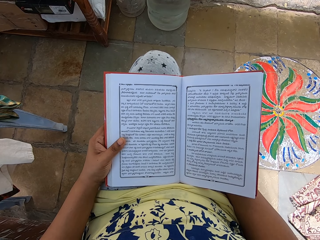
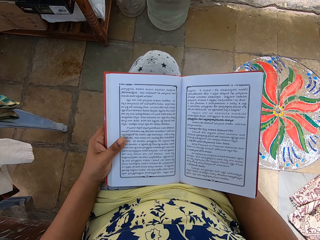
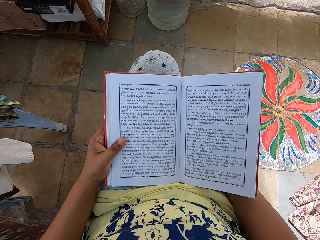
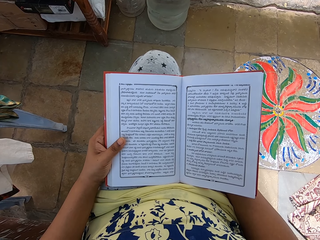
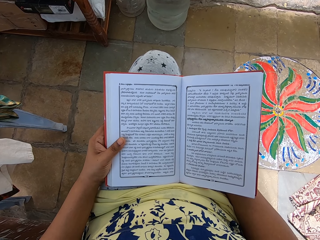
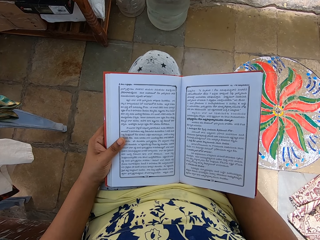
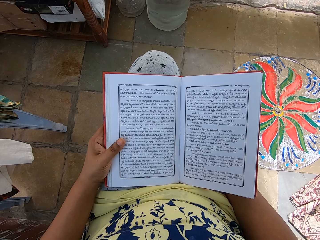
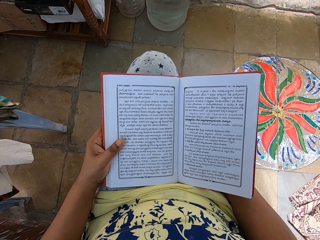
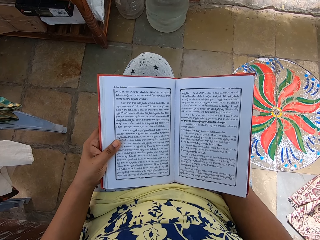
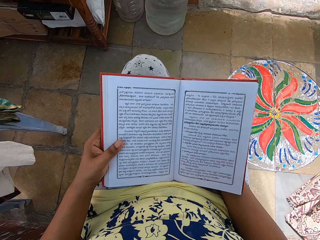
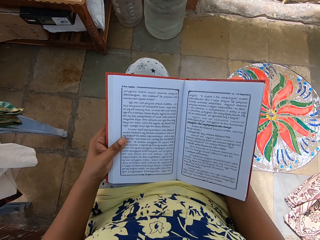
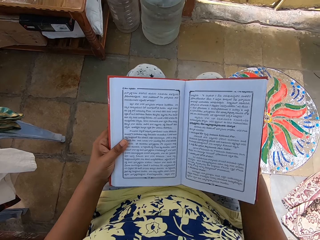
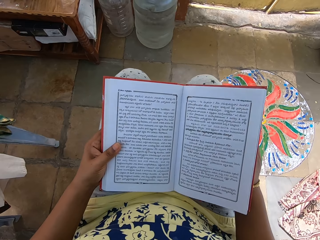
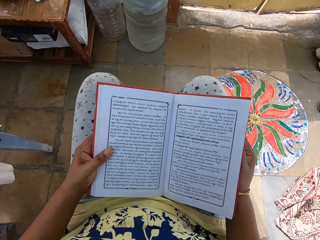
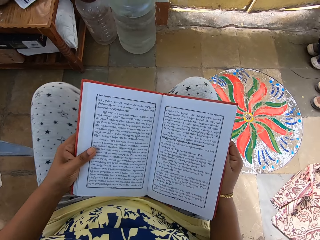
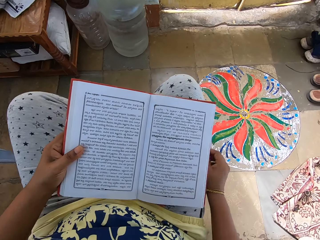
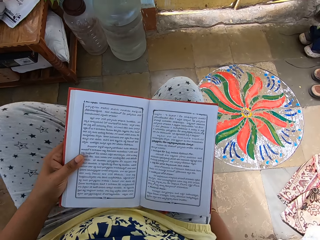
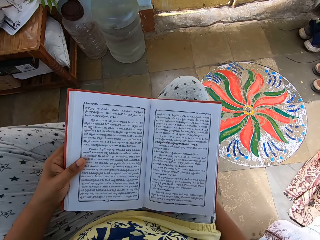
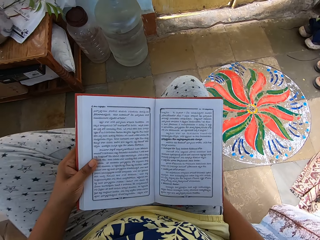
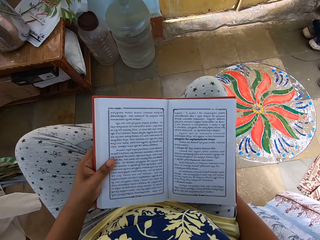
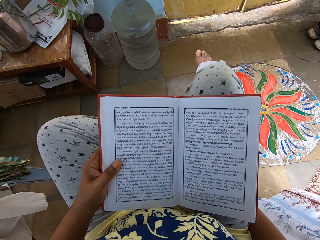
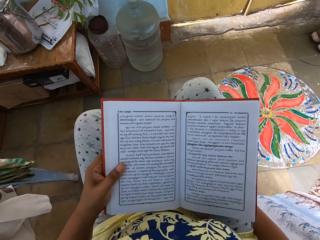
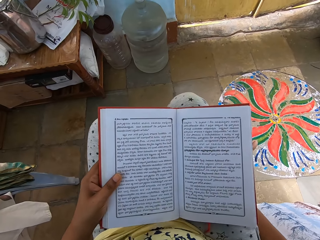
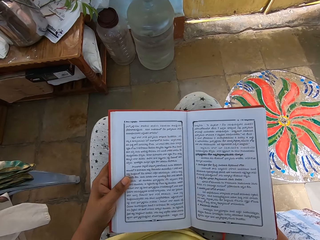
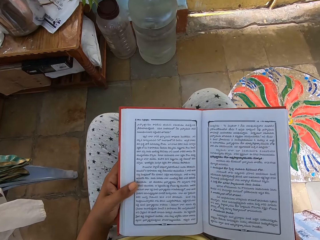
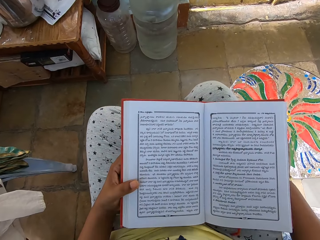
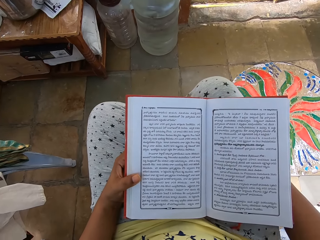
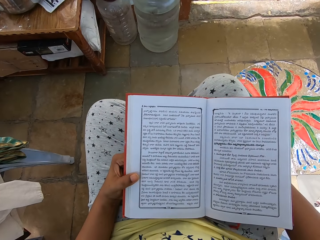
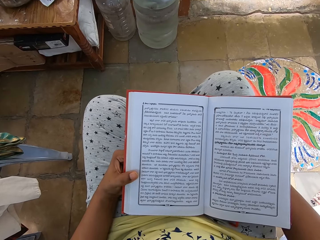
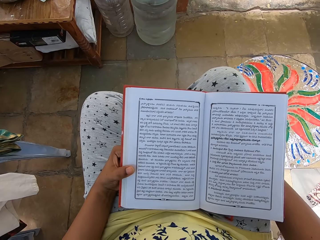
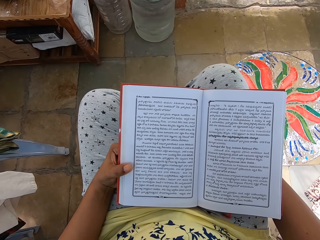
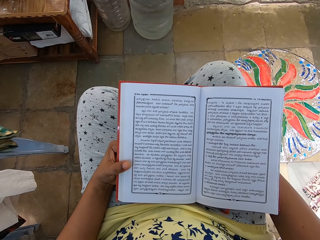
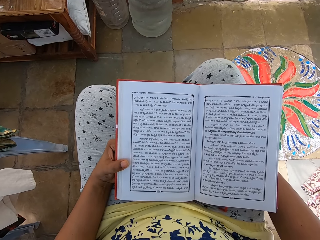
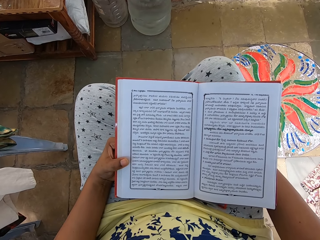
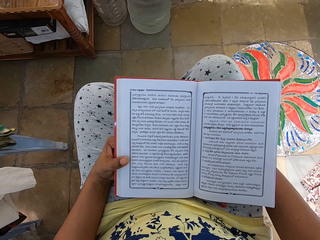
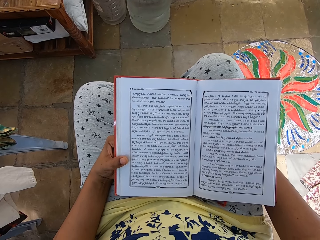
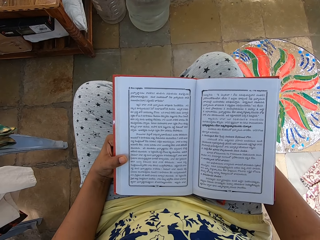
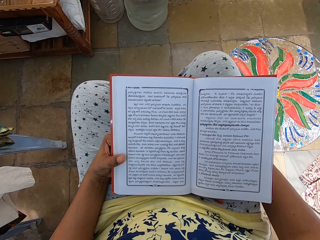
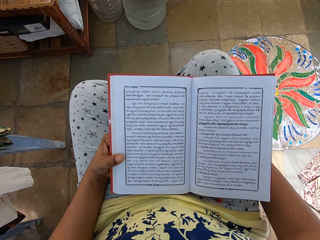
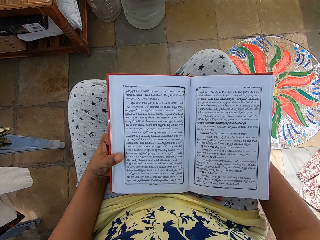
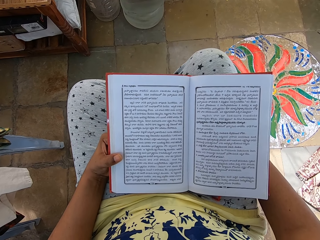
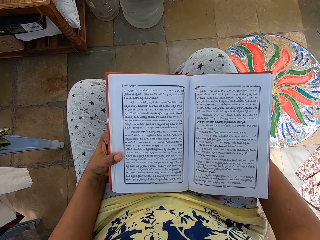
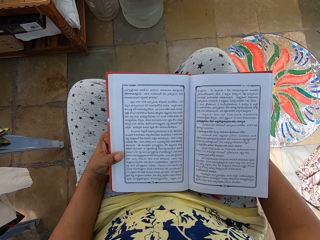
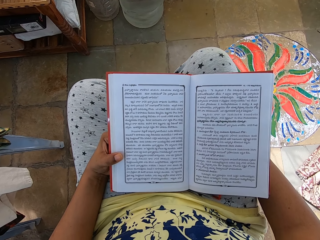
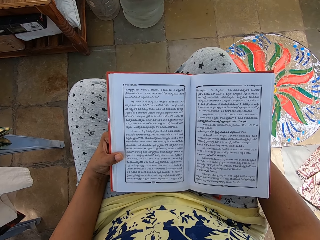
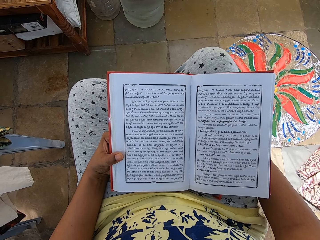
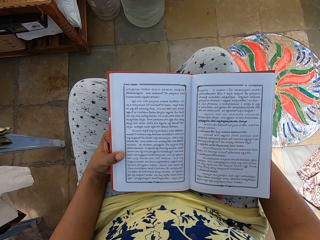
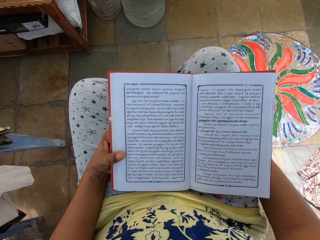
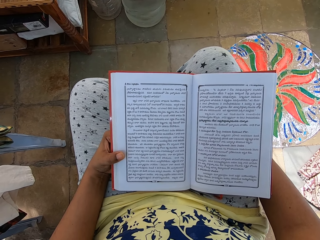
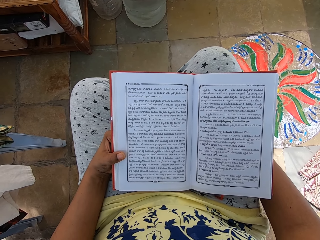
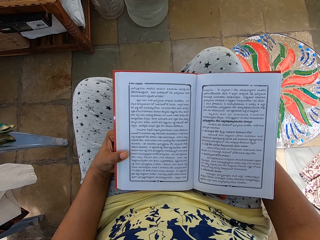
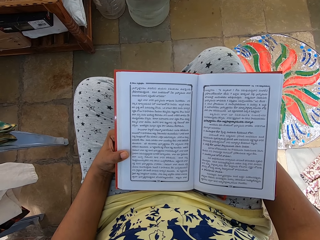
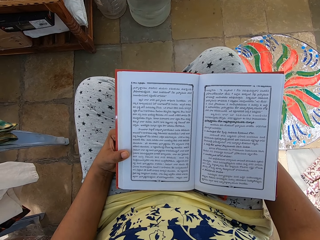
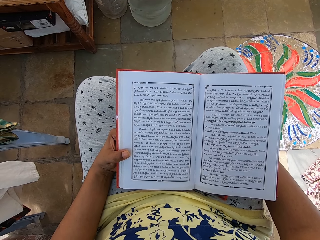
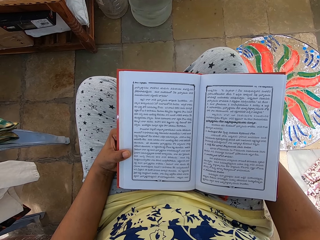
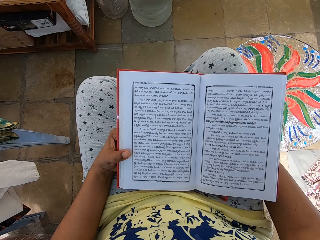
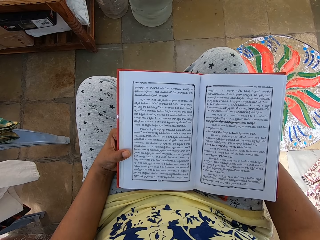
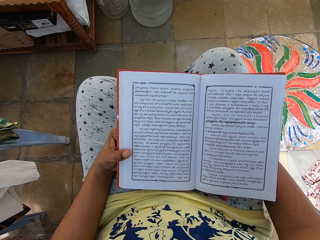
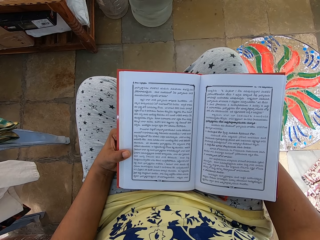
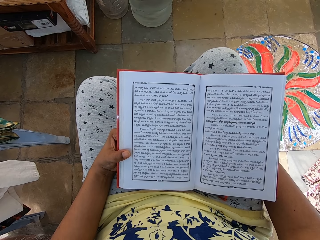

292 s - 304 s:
The camera wearer moves both legs in the room. She moves her left leg. She moves the right hand. She holds a book with the left hand. She moves her right leg. She adjusts both legs on the floor. She holds the book with both hands.

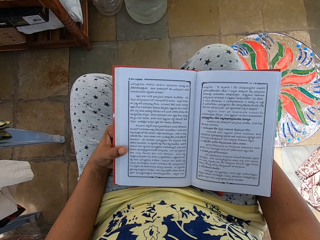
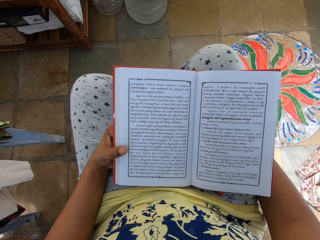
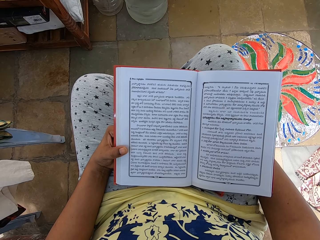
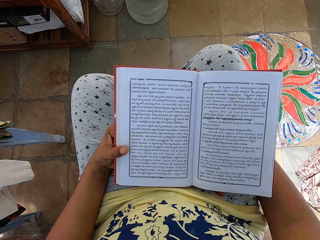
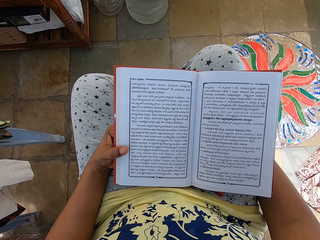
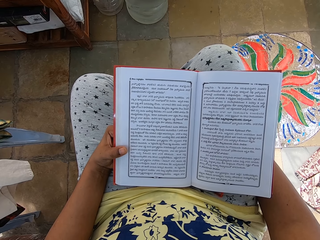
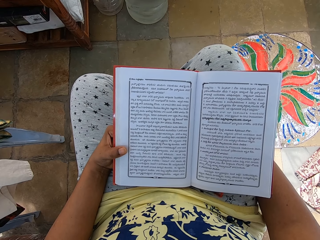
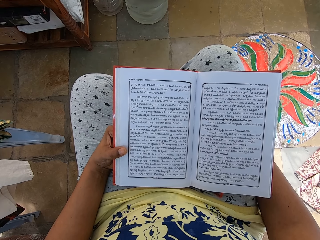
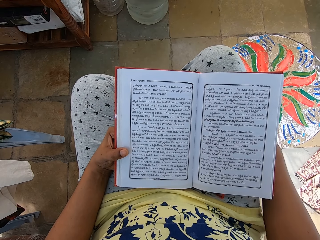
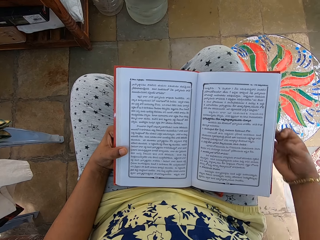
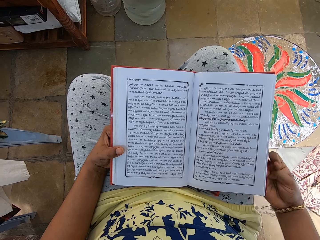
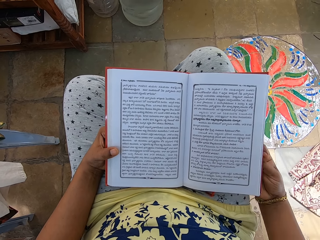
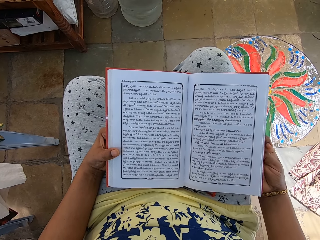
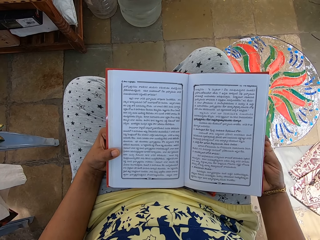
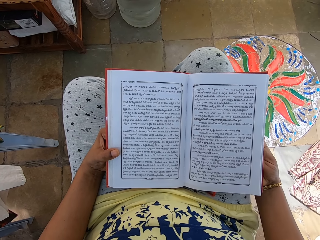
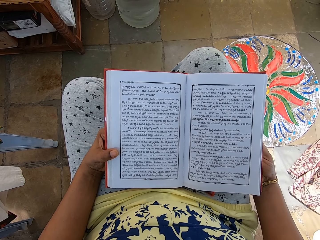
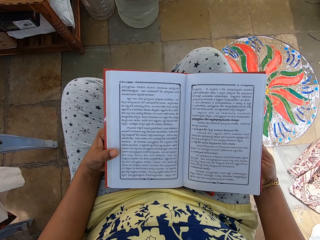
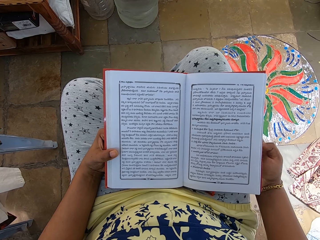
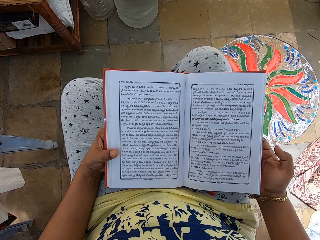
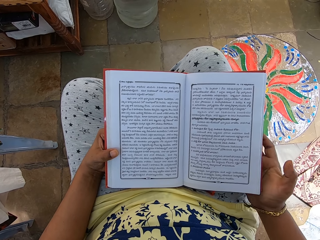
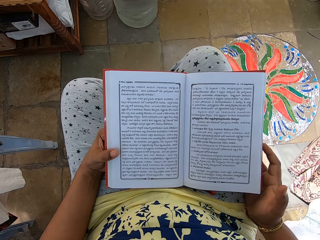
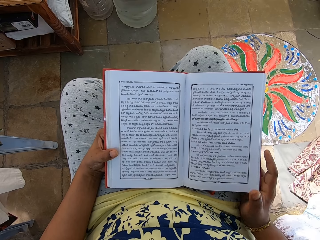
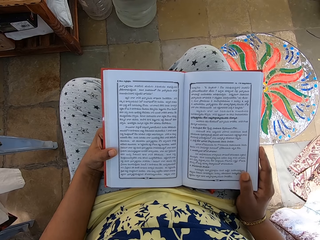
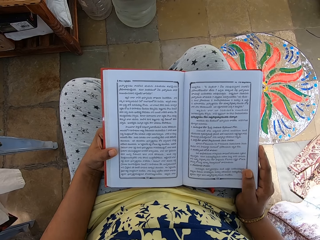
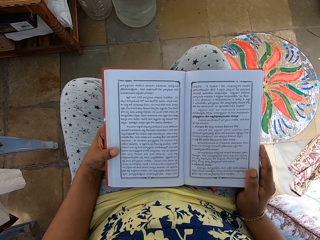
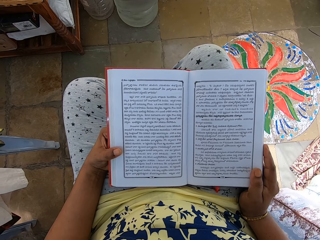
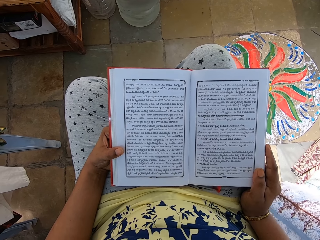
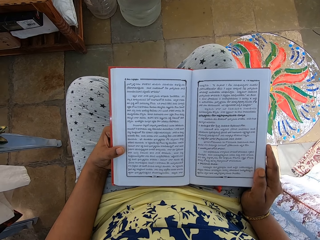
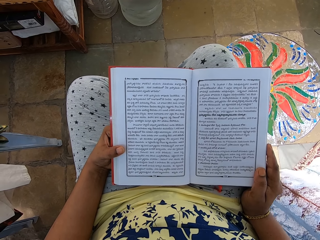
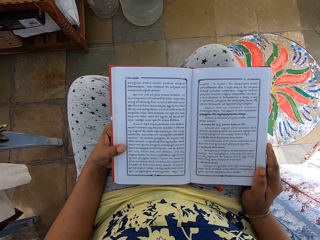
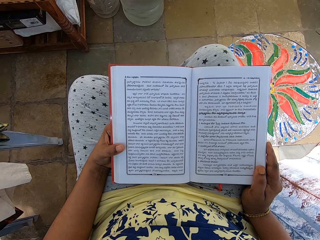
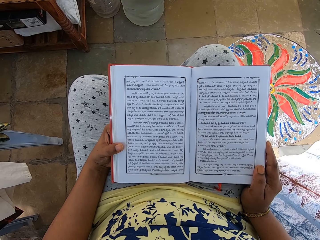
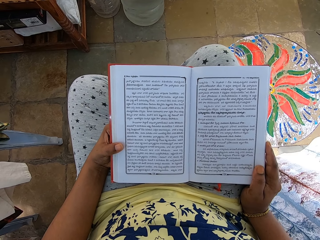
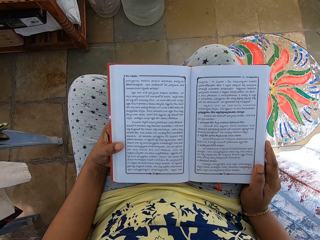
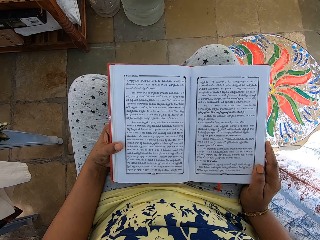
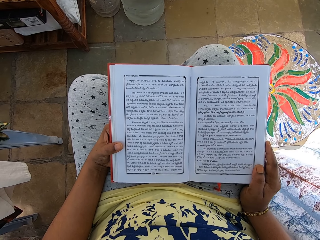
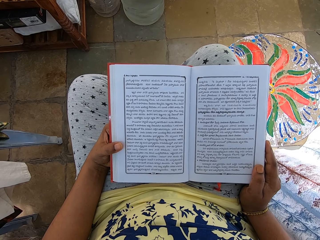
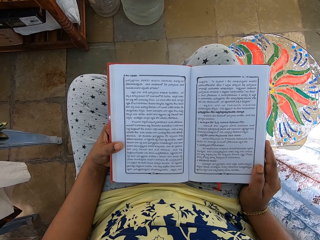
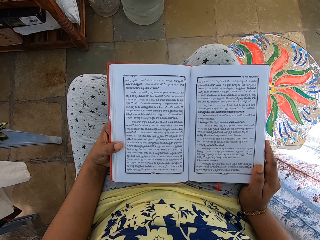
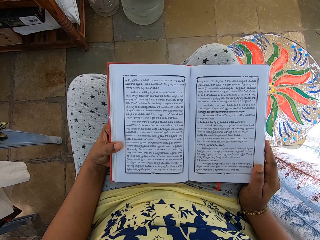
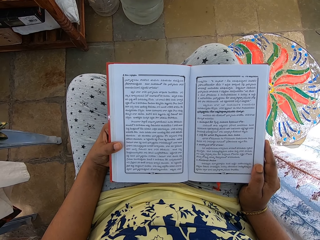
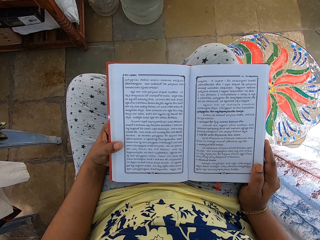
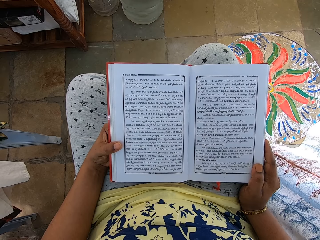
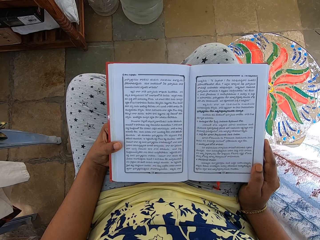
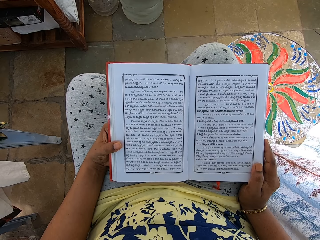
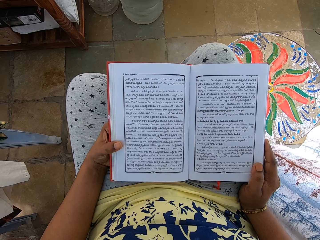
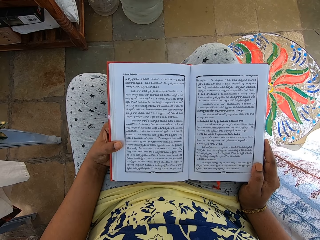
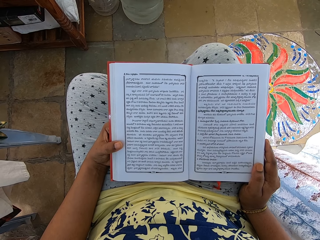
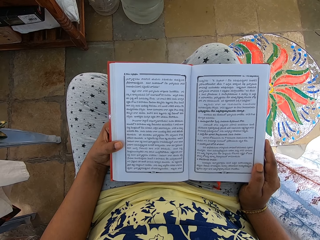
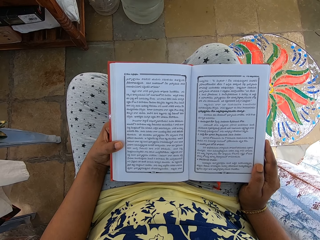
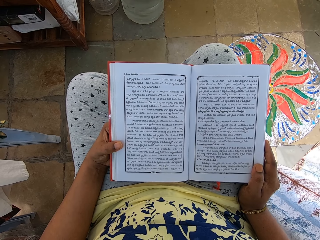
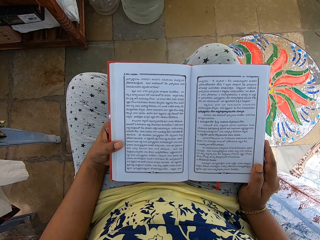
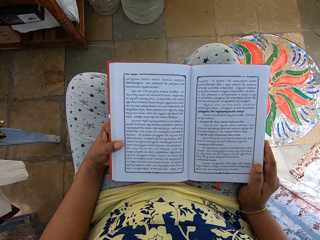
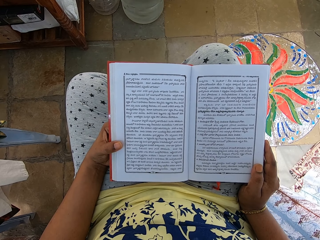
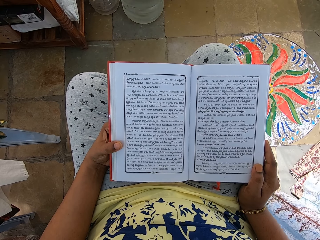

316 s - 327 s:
The camera wearer moves the right hand on the book. They hold the book with both hands.
